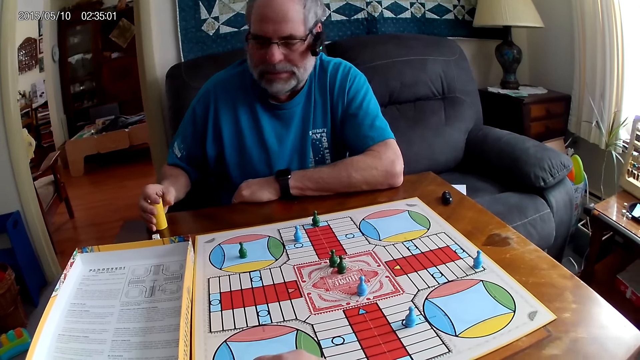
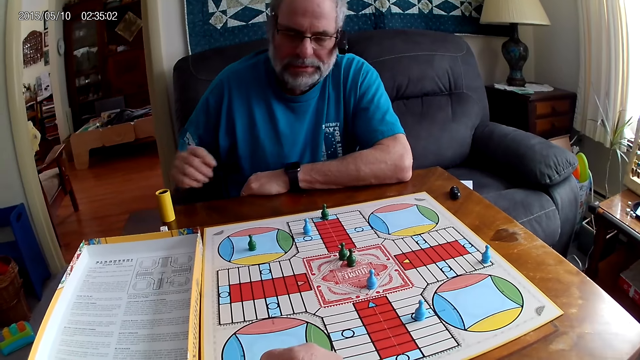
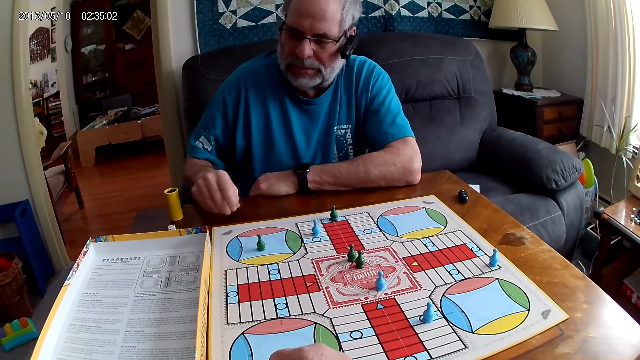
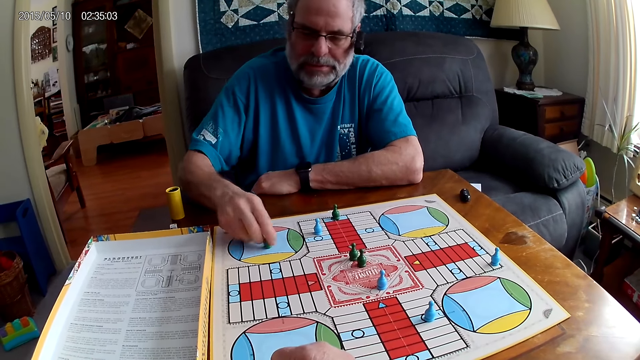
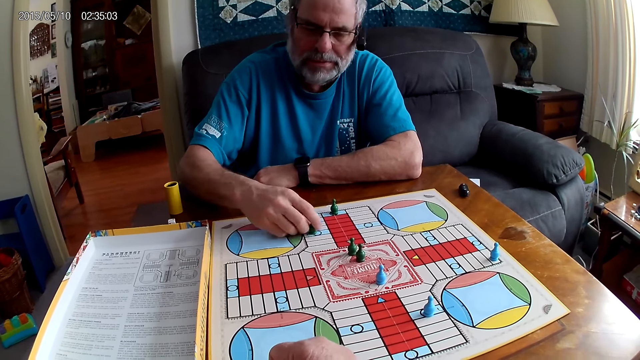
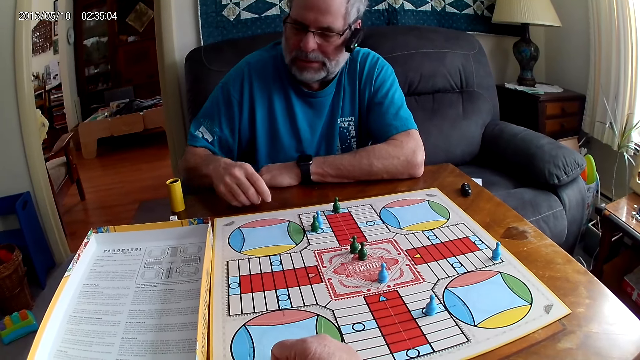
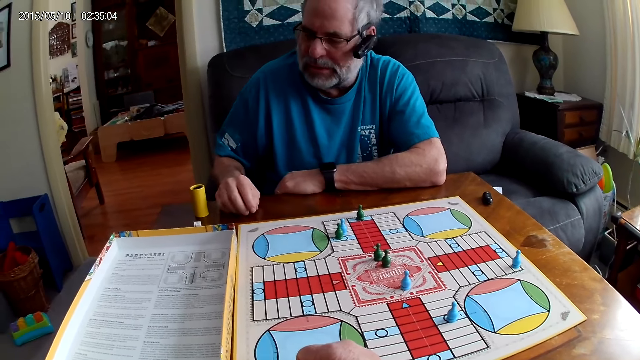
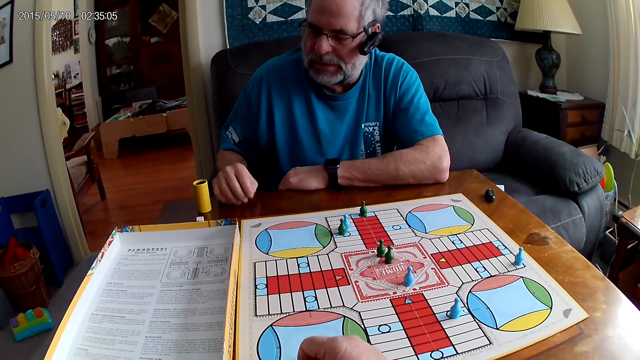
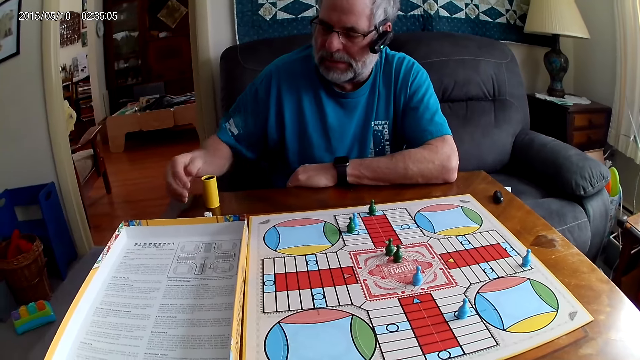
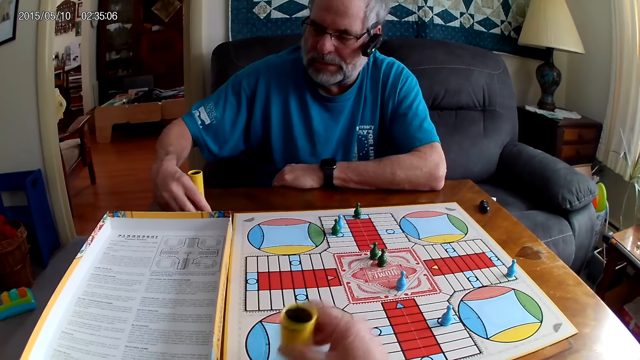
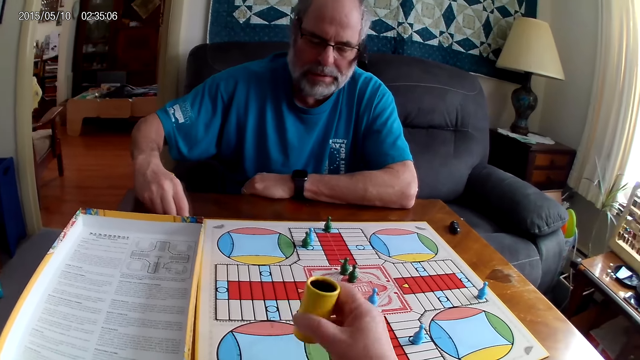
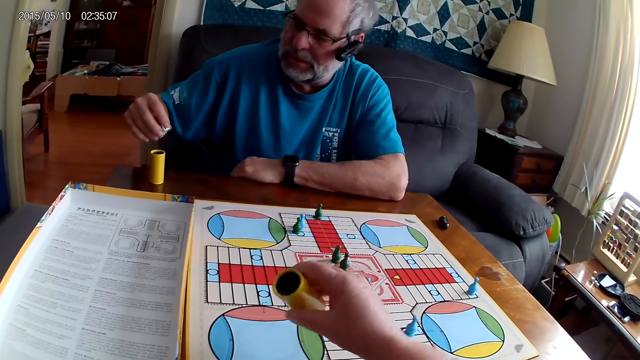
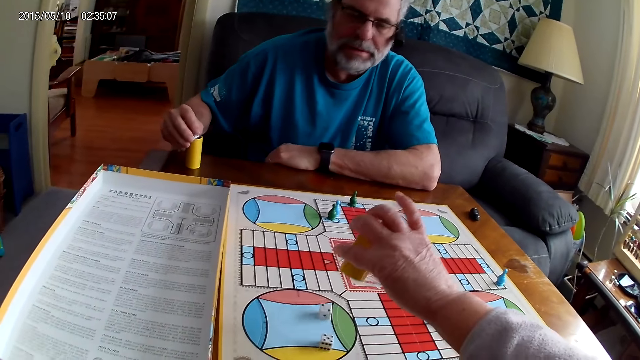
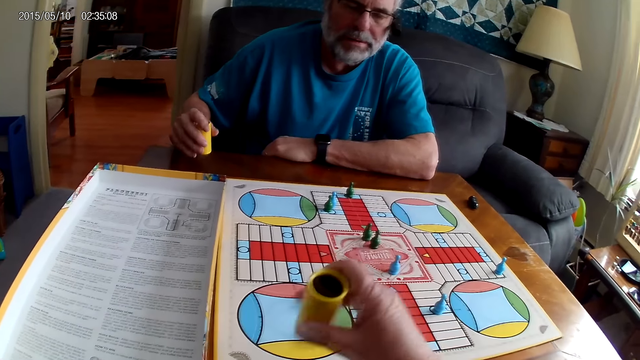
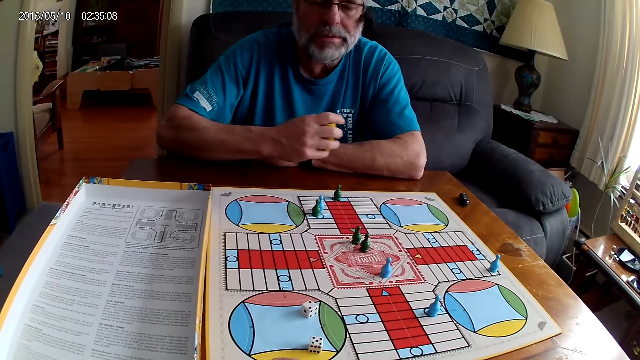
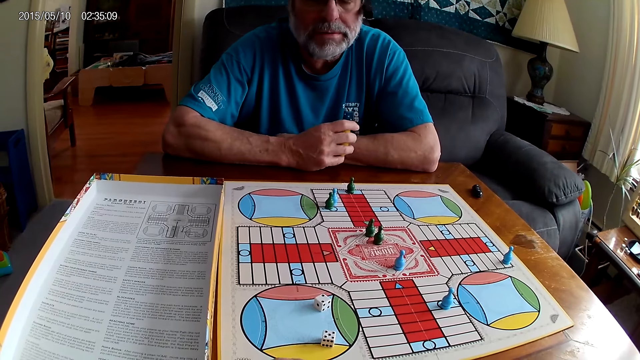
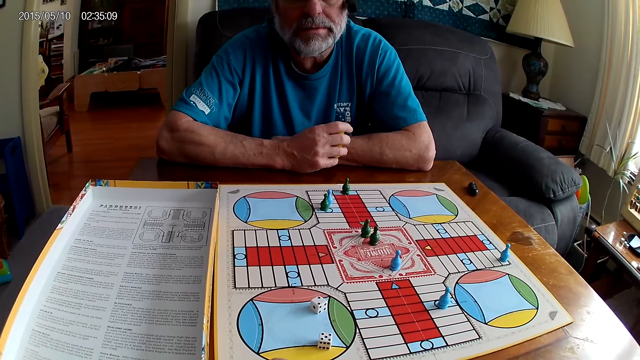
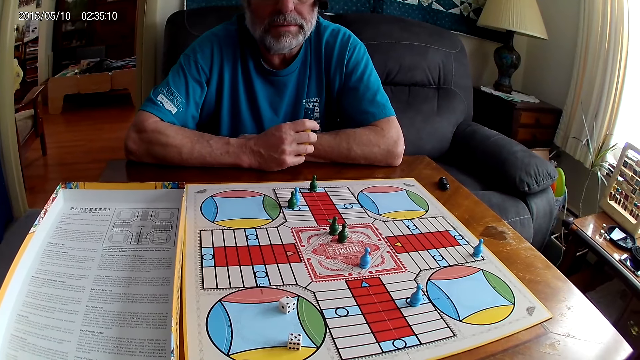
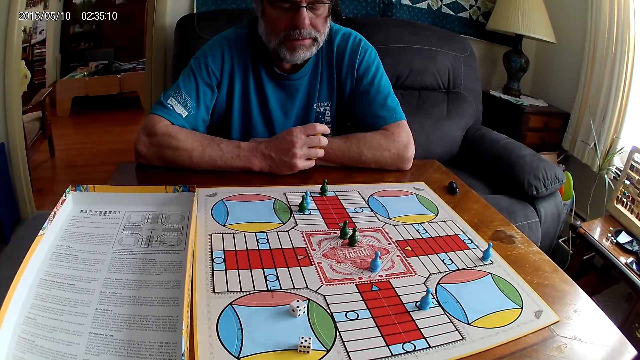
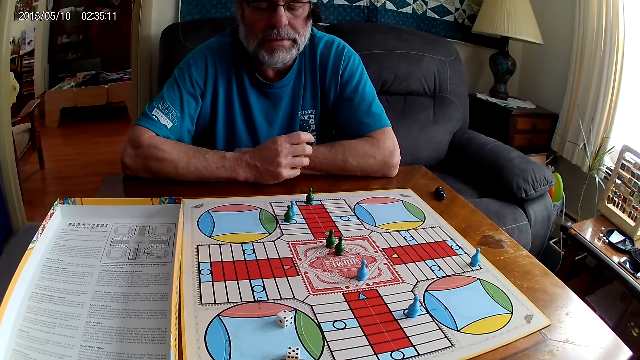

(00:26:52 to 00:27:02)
A man moves a green dice on the Ludo board with his right hand. He picks the dice on the table with his right hand. The camera wearer shuffles the dice in the container with her right hand and pours the dice from the container on the Ludo board with her right hand. The man puts the dice in the dice cup. The camera wearer lays the dice cup aside. The man lifts the dice cup from the table. The camera wearer stares at the board game.

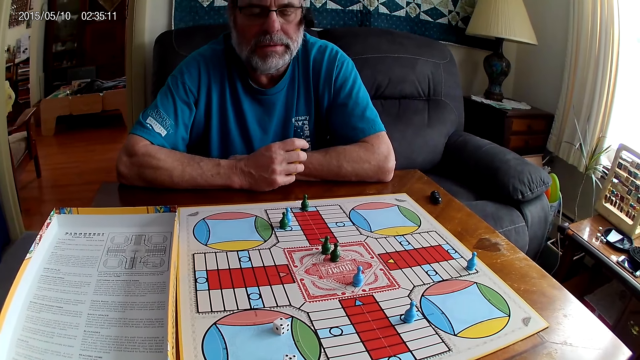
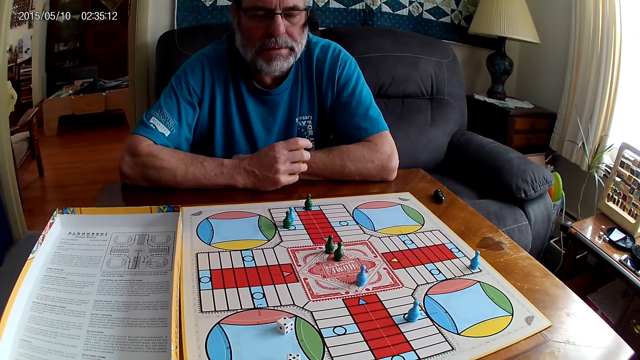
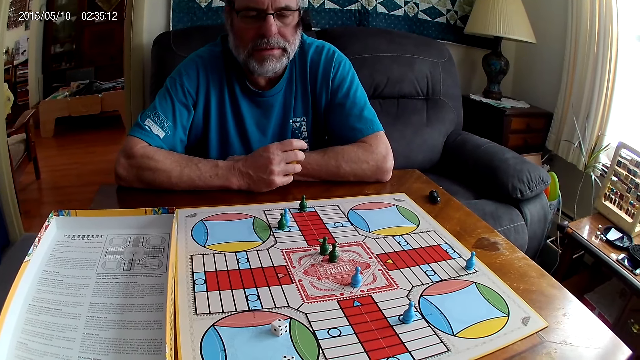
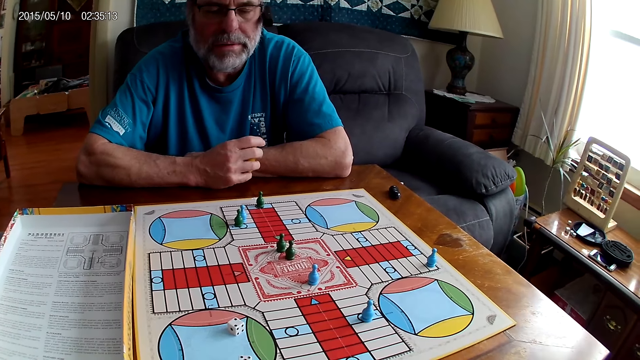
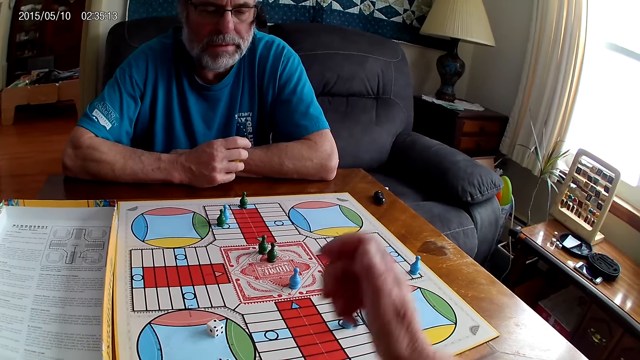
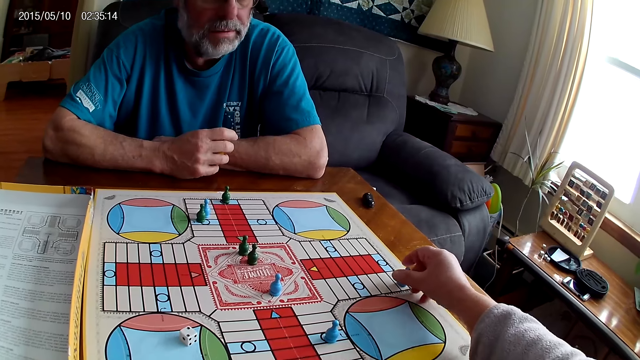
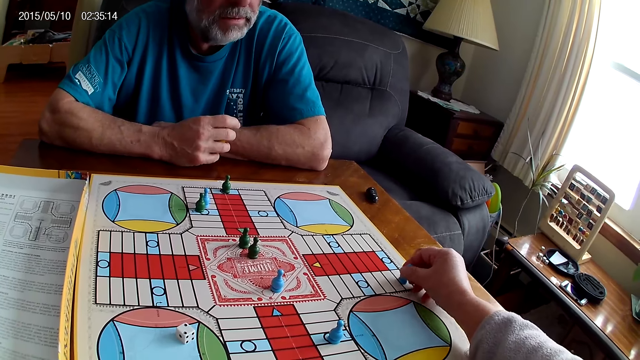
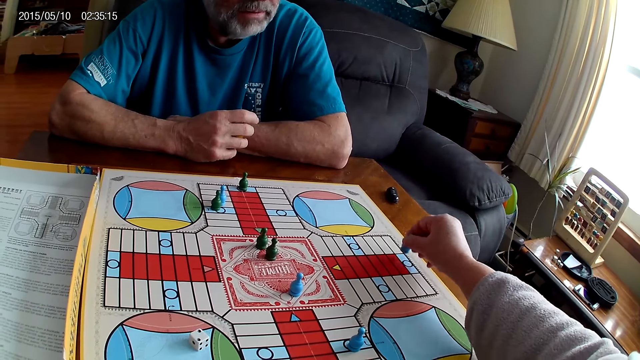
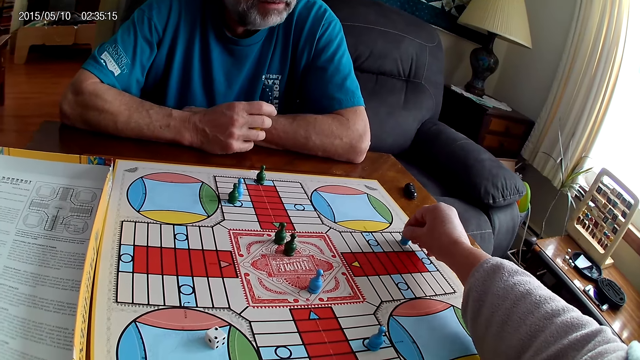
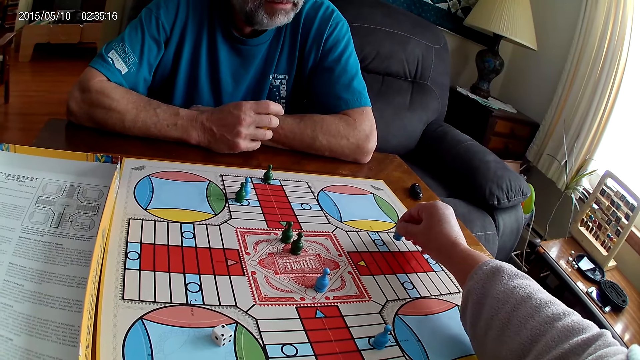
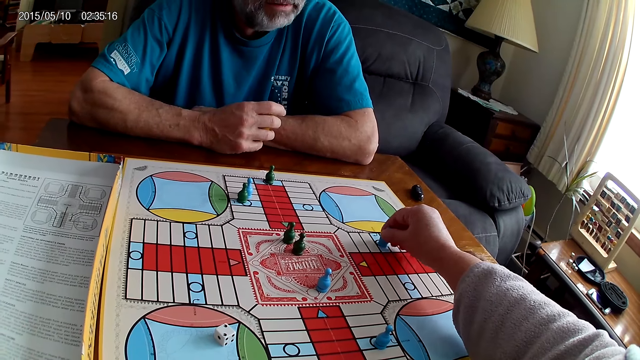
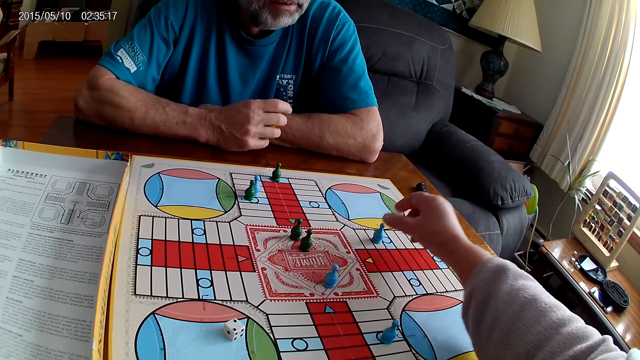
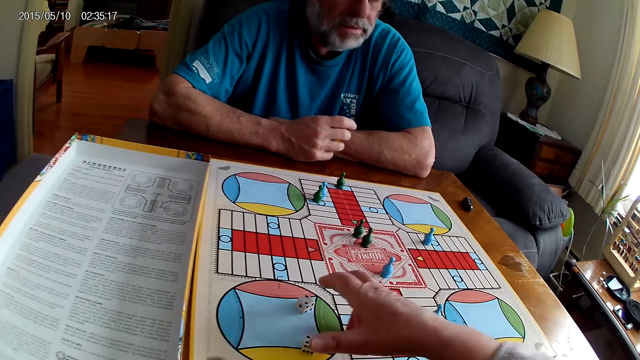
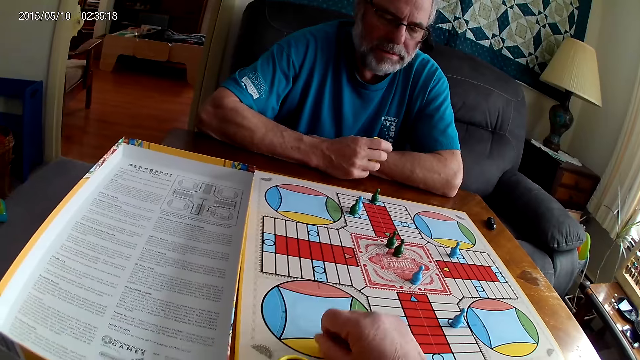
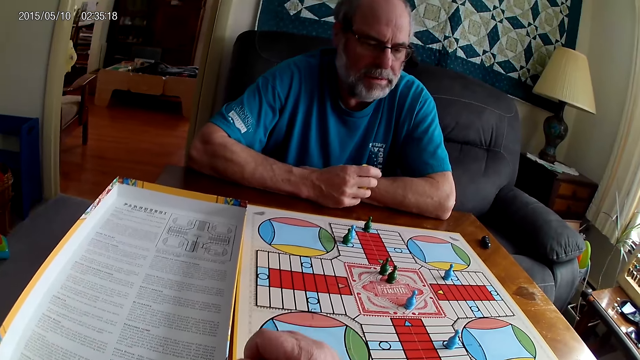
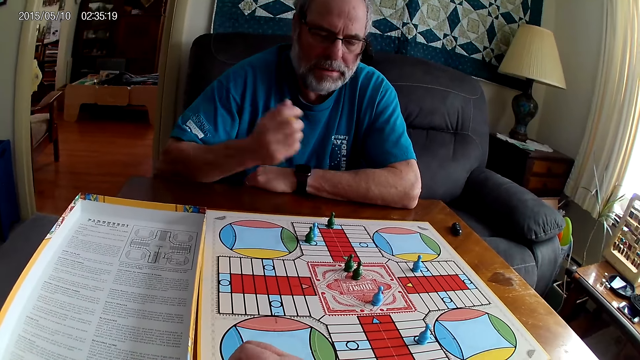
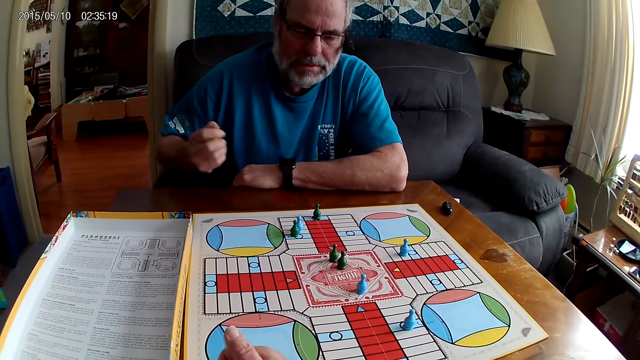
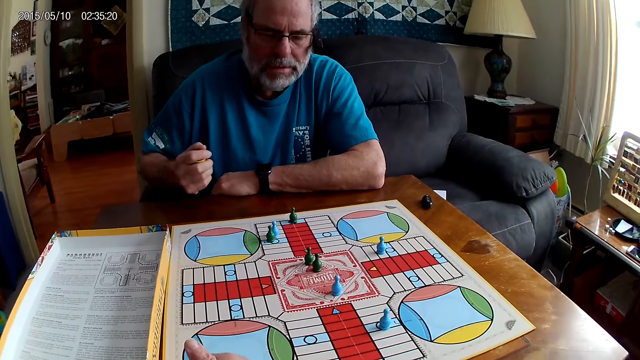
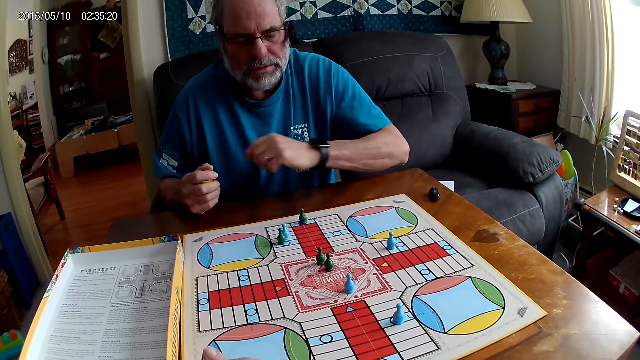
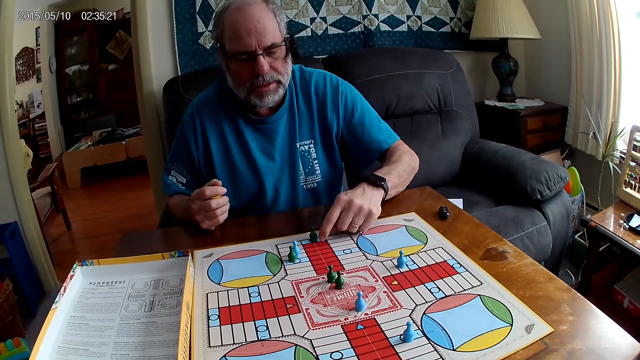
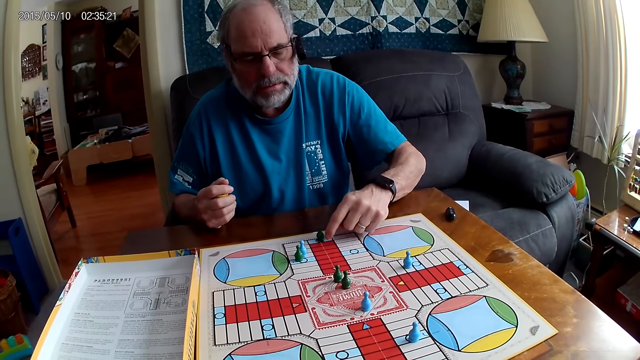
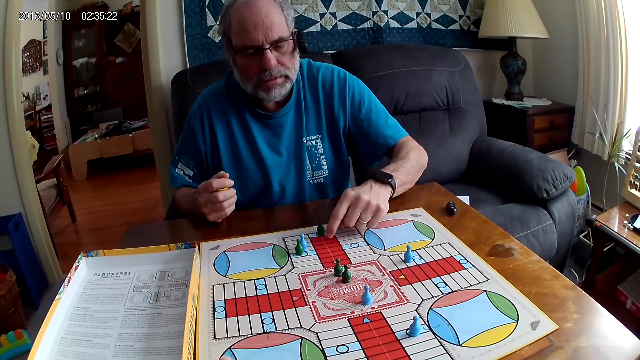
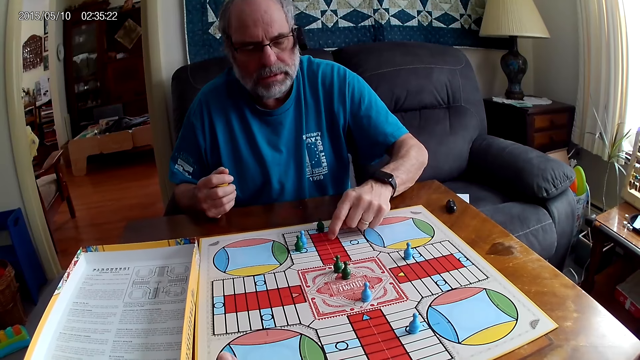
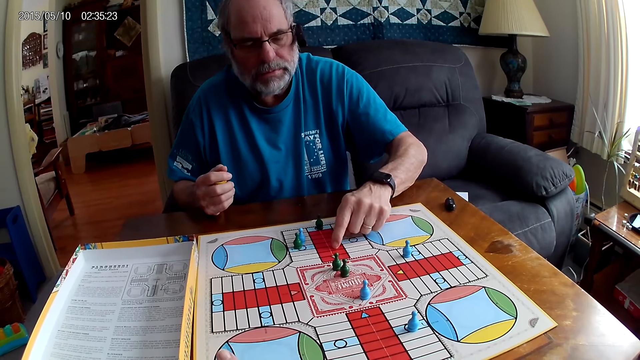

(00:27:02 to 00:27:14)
The camera wearer makes a sound. She moves a blue pawn through some cells on the Ludo board with her right hand. She picks the dice on the Ludo board with her right hand. She puts the dice in the dice cup. A man shuffles the dice in the container with his right hand. He speaks to the camera wearer. He counts some cells on the Ludo board with his left hand.
